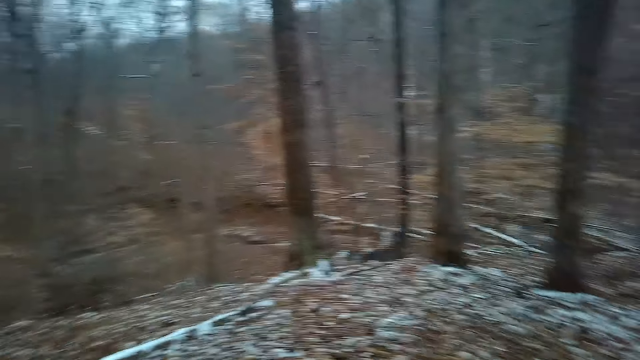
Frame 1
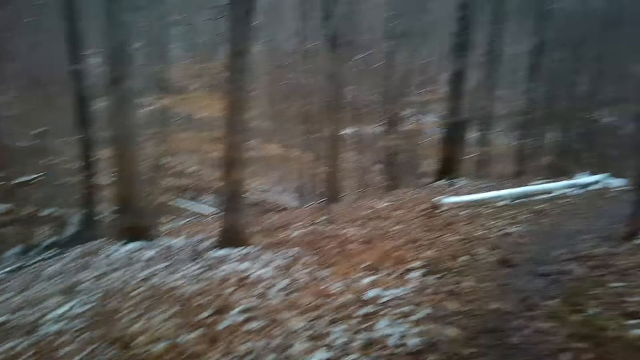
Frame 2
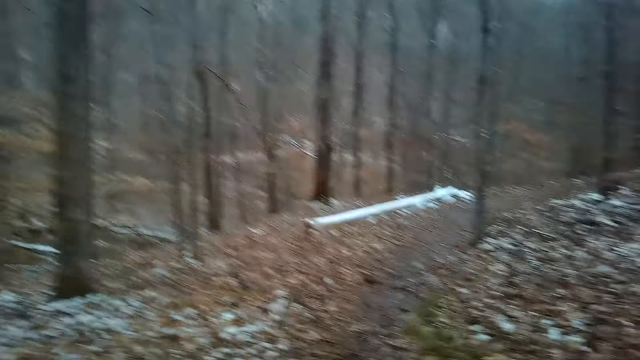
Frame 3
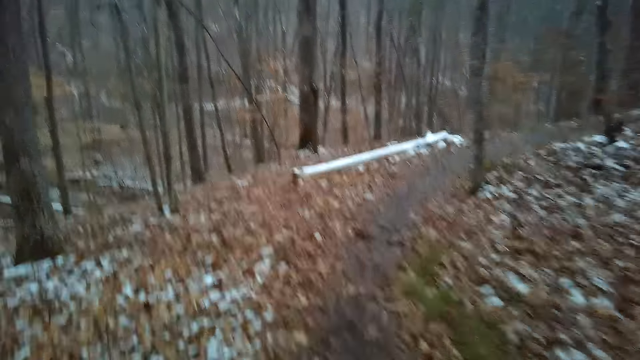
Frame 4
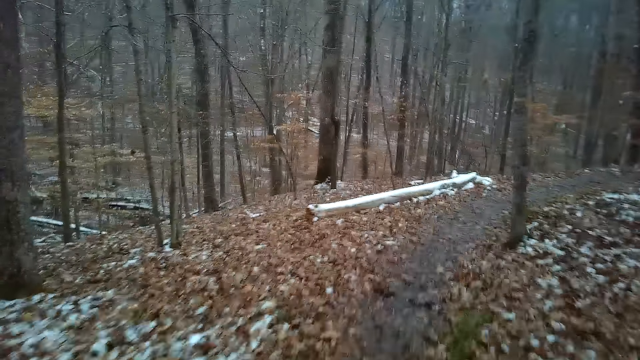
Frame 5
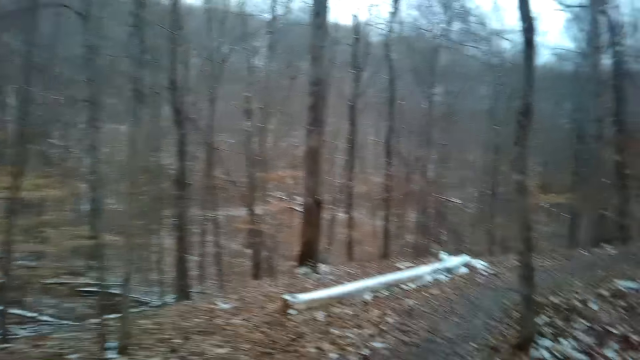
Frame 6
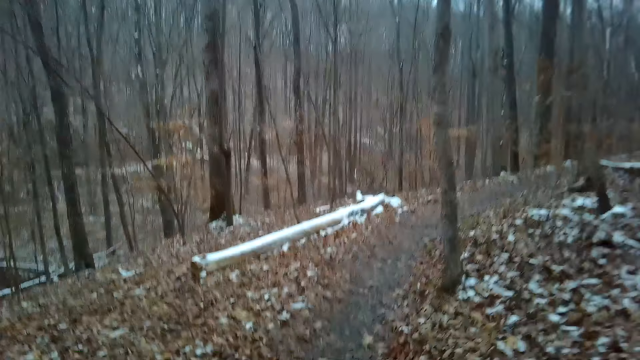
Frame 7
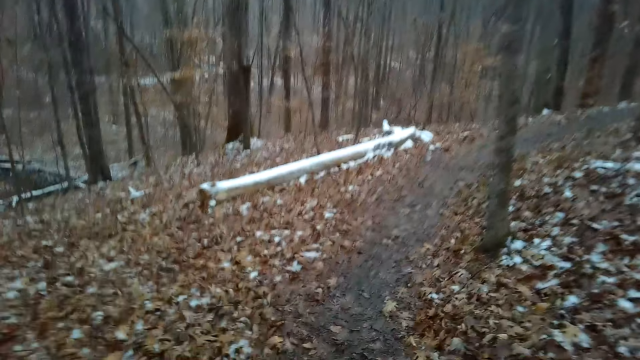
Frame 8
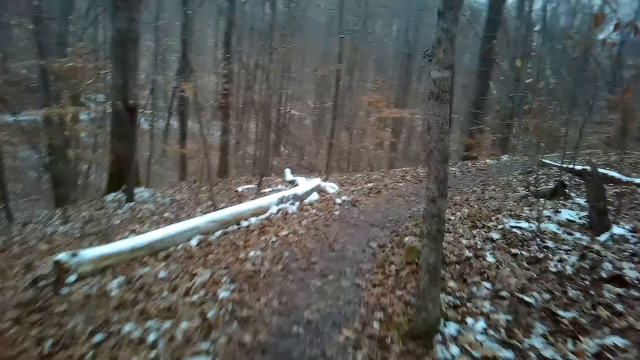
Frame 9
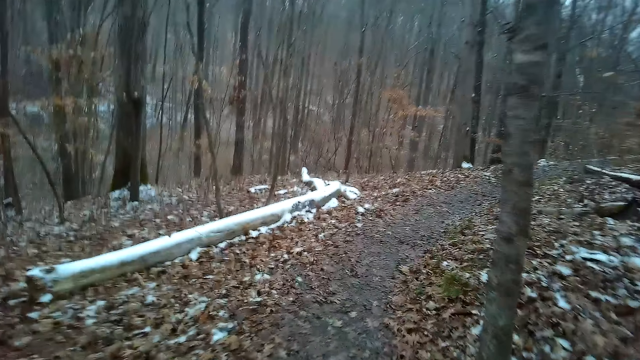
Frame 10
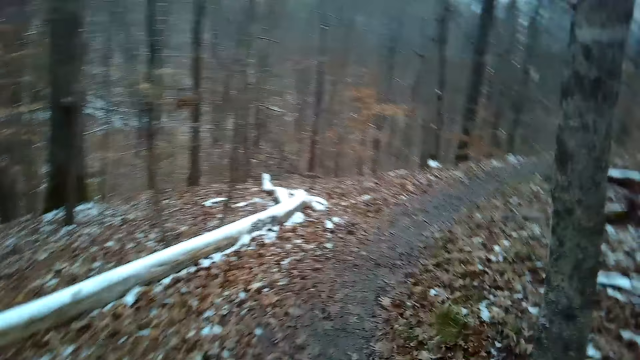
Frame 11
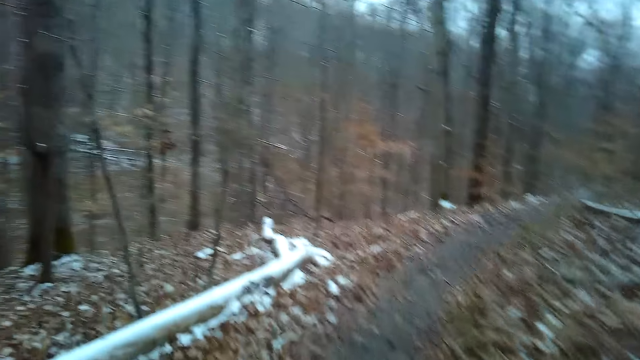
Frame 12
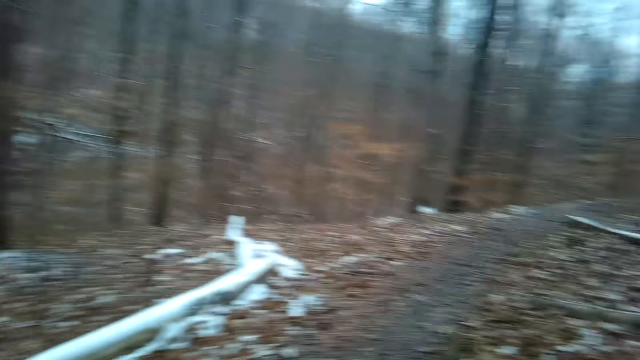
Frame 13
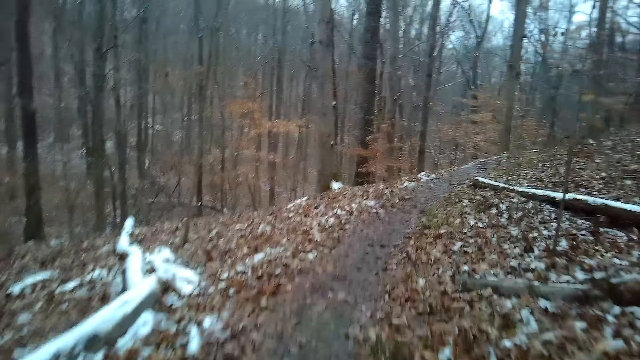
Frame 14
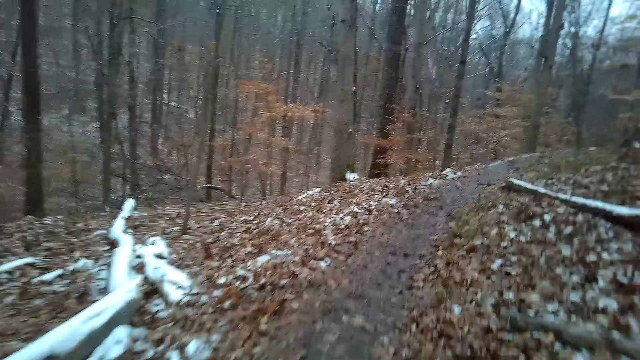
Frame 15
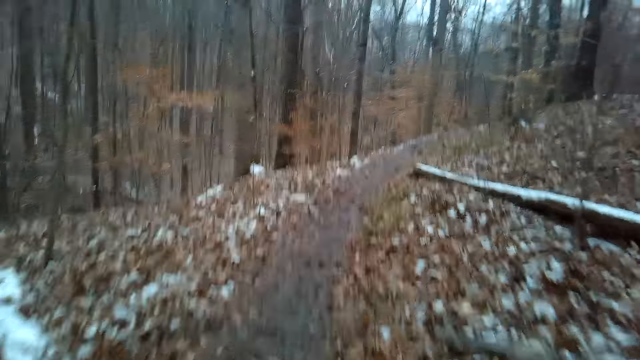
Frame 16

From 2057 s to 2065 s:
The camera wearer walks around the forest.

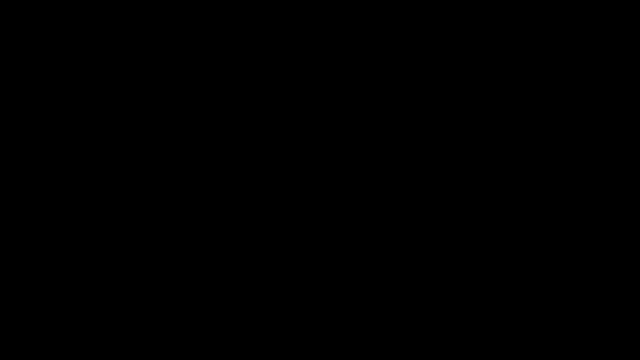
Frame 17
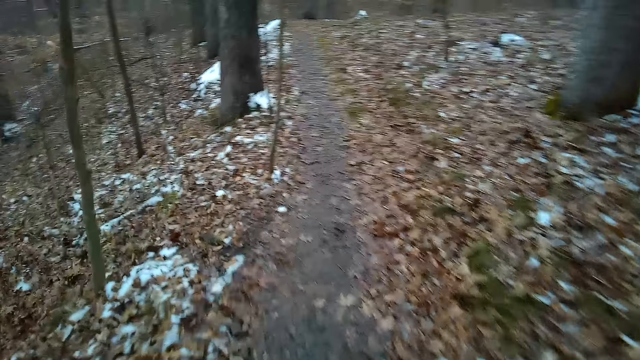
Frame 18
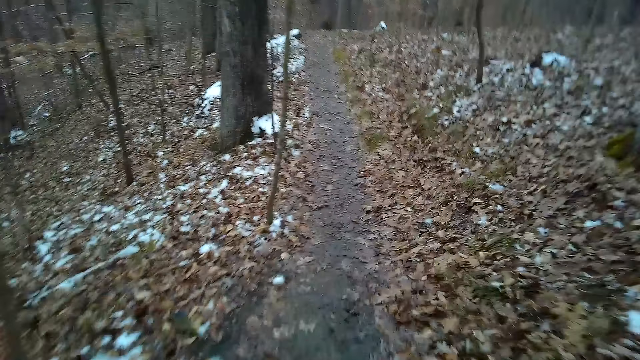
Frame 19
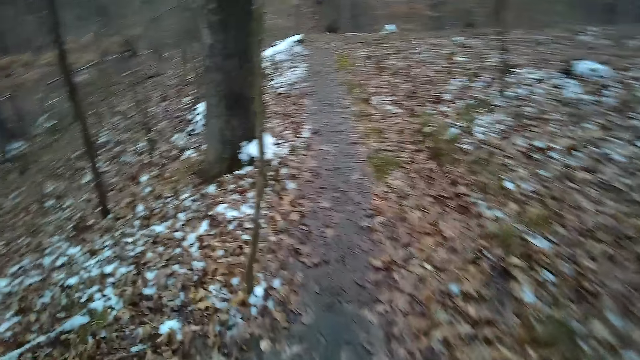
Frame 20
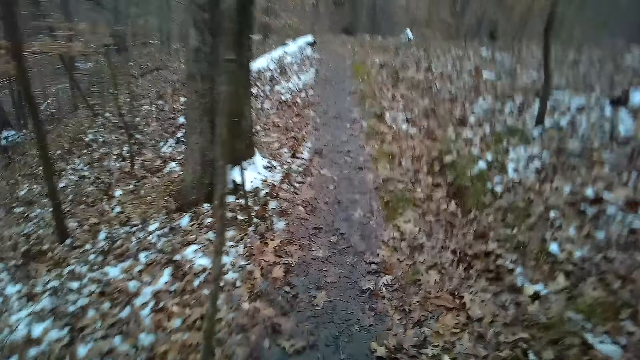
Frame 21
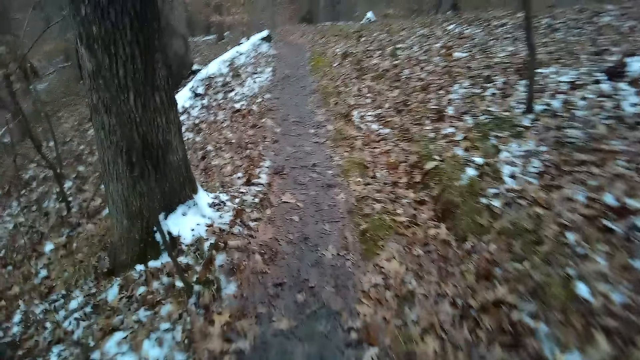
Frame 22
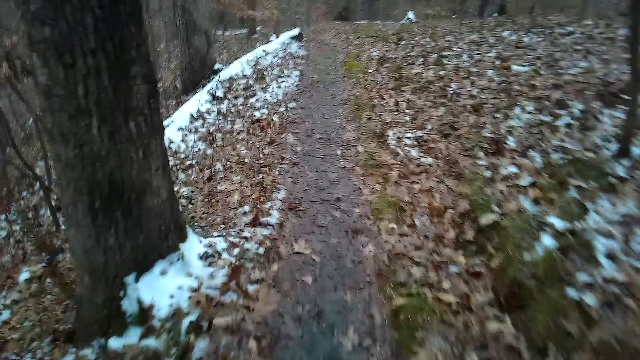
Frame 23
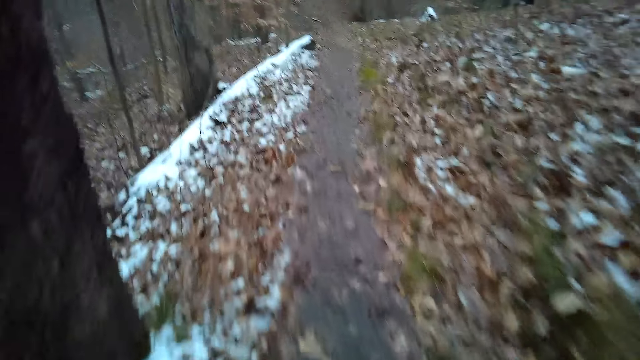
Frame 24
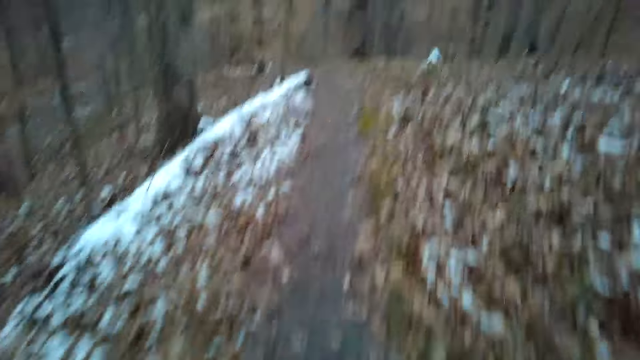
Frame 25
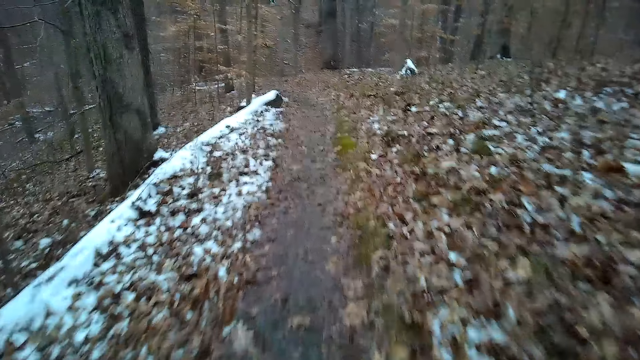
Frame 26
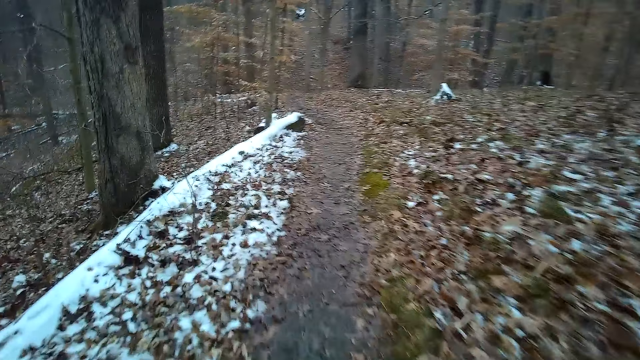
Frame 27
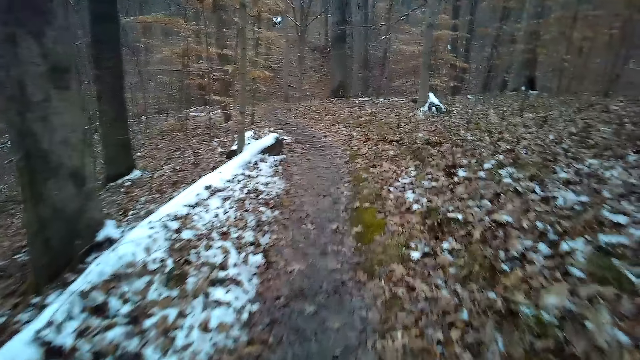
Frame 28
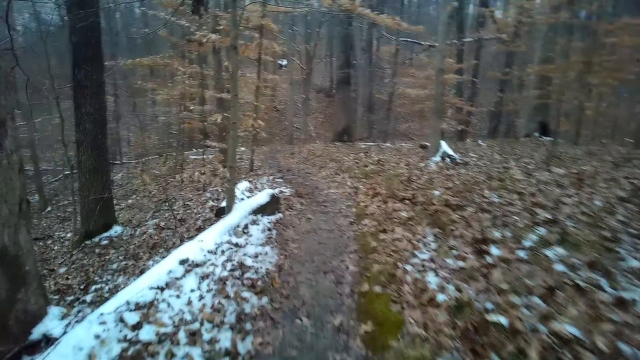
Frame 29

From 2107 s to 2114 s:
The camera wearer walks around the forest.

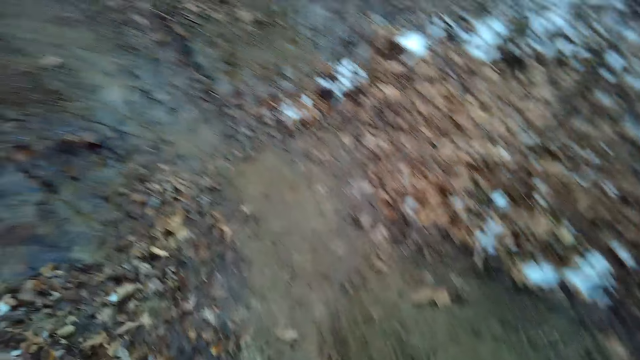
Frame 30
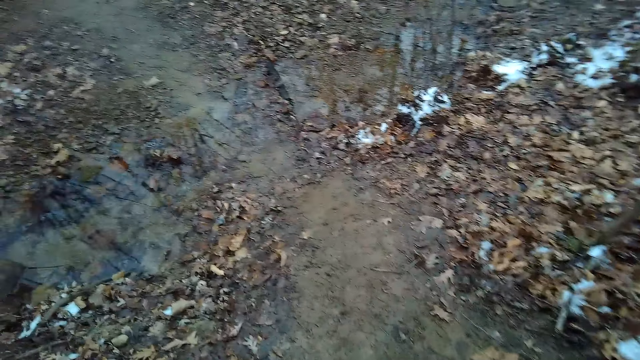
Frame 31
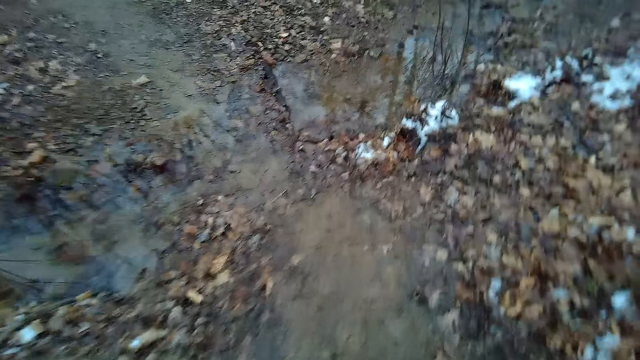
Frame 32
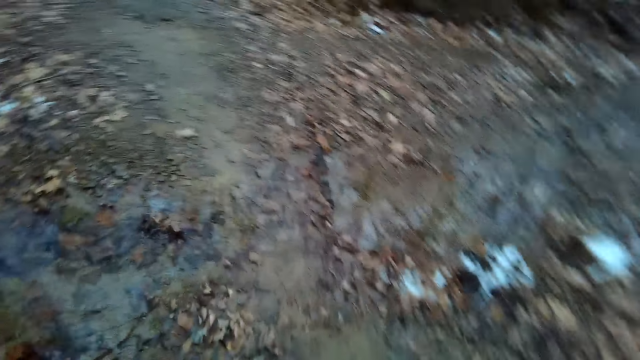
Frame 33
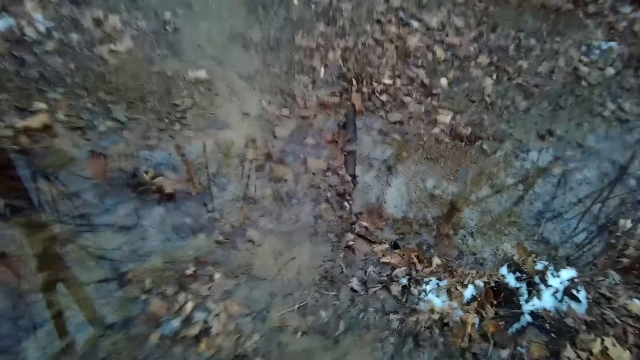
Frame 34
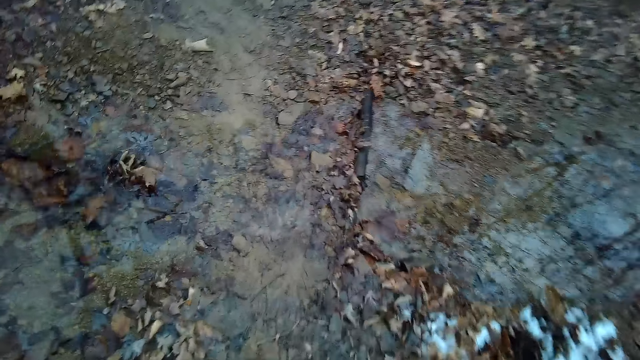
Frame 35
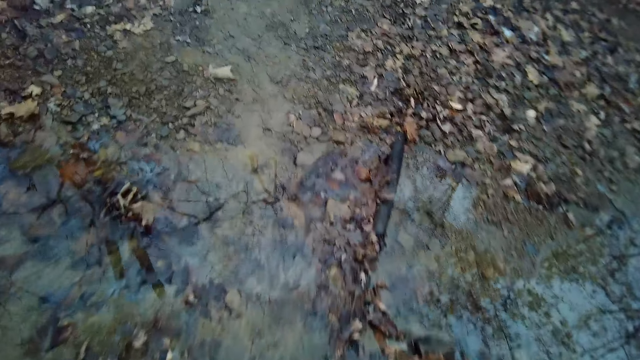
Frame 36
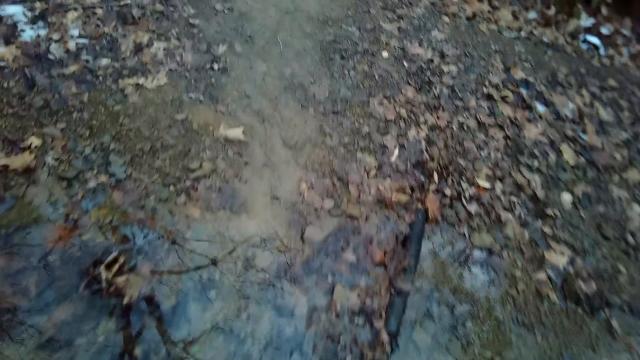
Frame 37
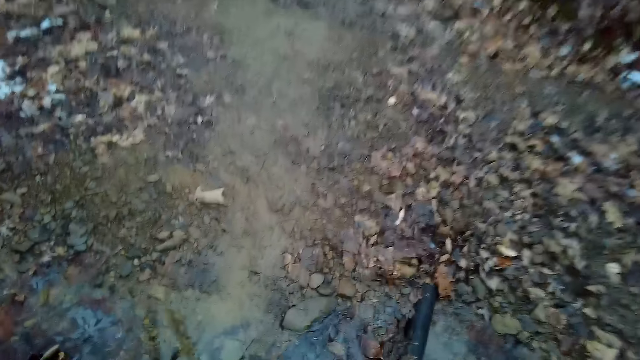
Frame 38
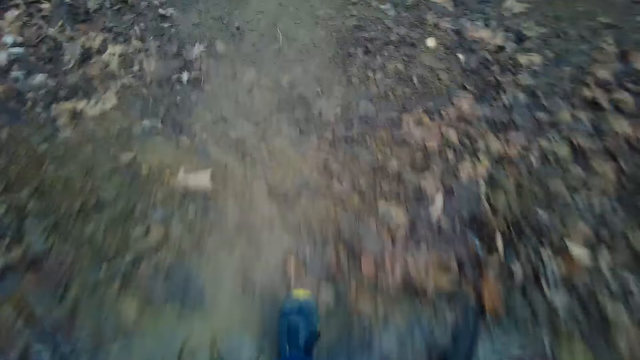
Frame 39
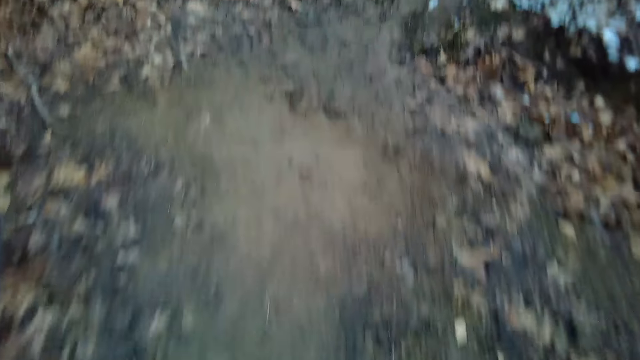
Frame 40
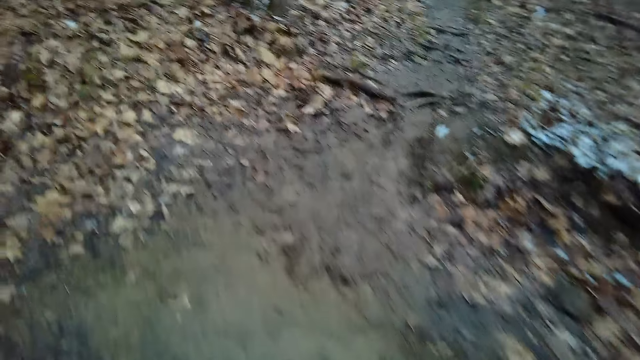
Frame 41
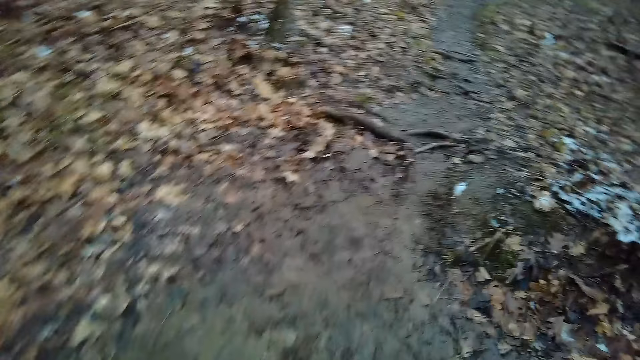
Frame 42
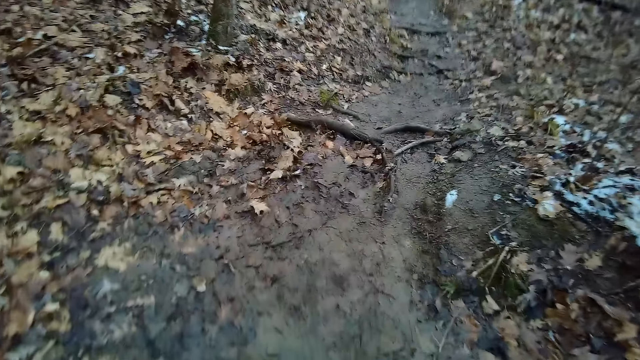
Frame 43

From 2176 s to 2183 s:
The camera wearer slows down. They look at the waters. They jump a stream, walk around the forest, and jog in the forest.
